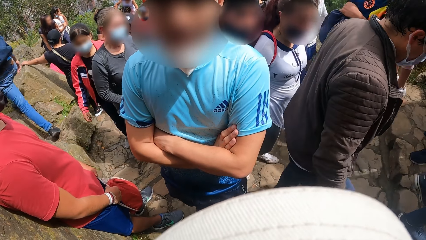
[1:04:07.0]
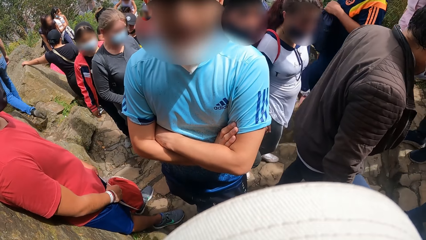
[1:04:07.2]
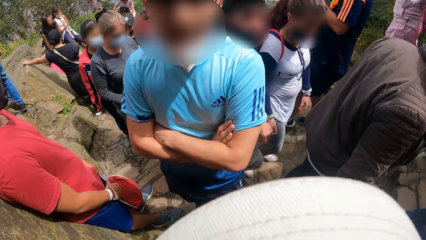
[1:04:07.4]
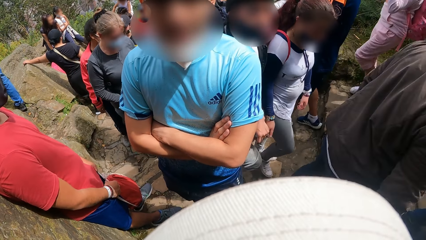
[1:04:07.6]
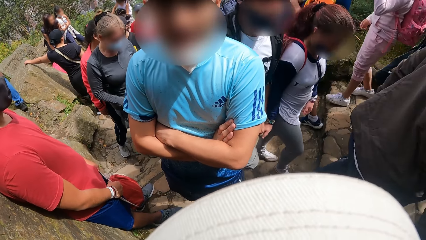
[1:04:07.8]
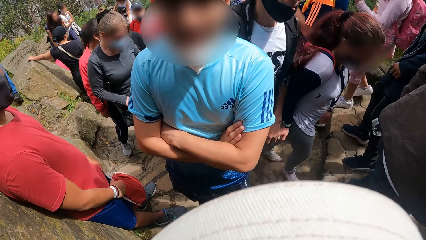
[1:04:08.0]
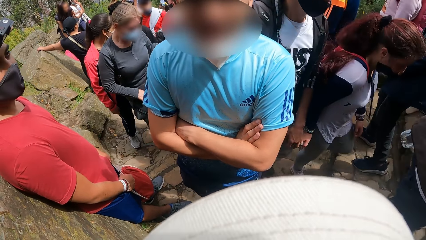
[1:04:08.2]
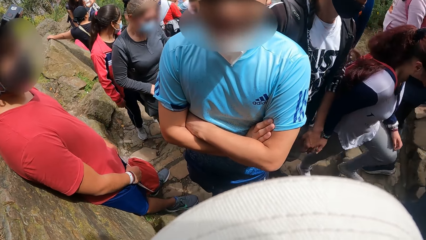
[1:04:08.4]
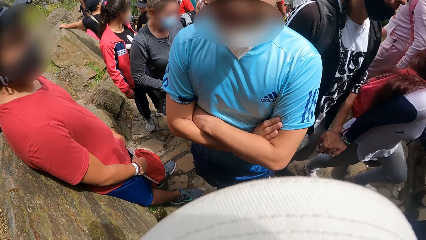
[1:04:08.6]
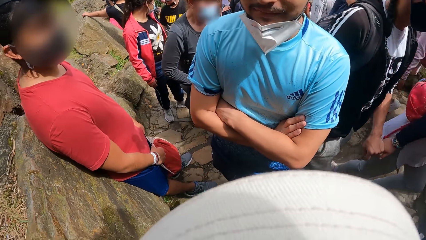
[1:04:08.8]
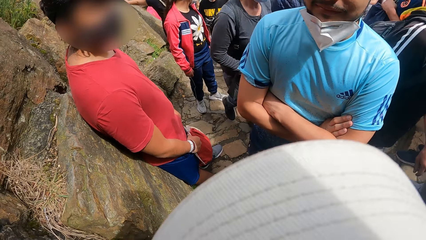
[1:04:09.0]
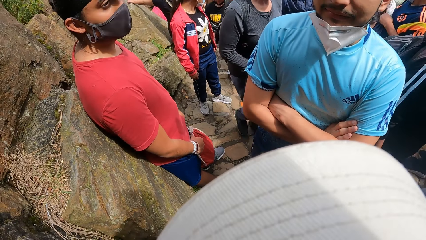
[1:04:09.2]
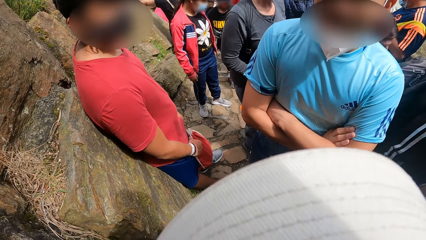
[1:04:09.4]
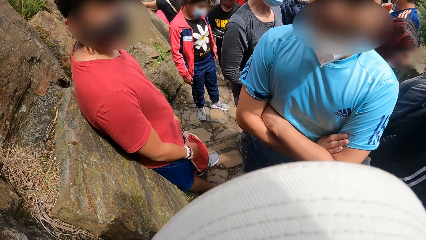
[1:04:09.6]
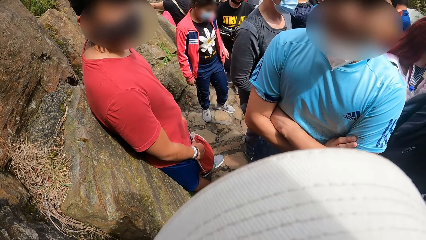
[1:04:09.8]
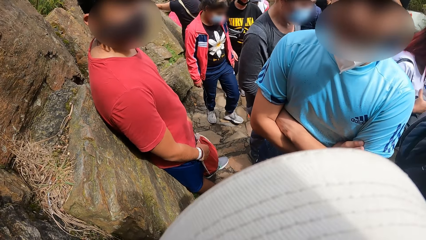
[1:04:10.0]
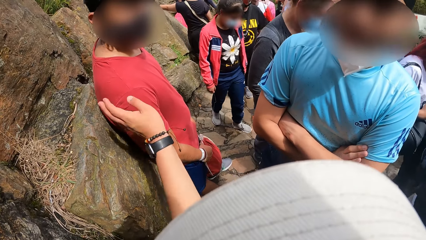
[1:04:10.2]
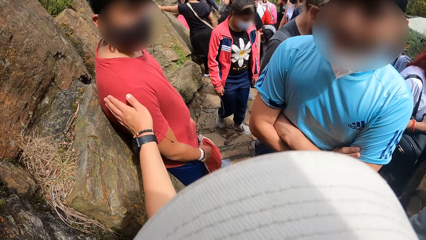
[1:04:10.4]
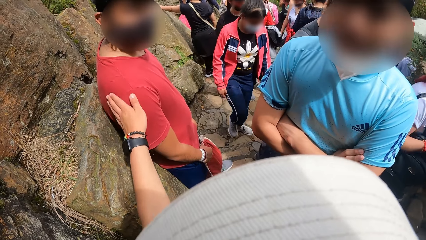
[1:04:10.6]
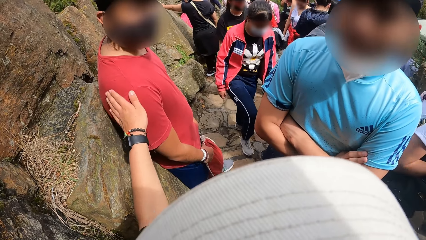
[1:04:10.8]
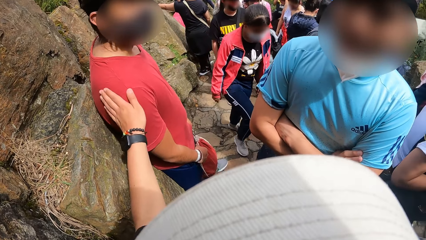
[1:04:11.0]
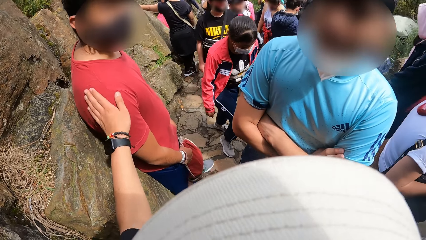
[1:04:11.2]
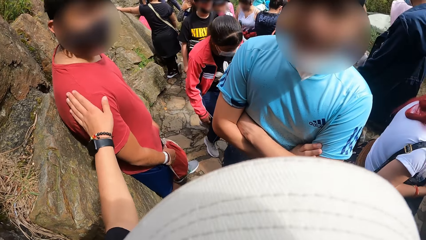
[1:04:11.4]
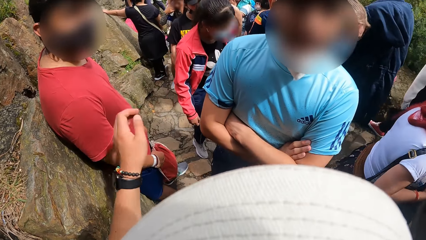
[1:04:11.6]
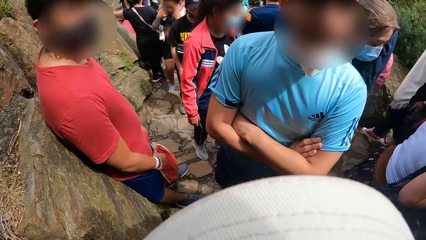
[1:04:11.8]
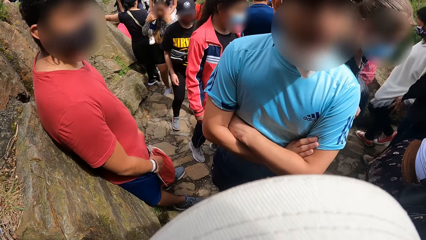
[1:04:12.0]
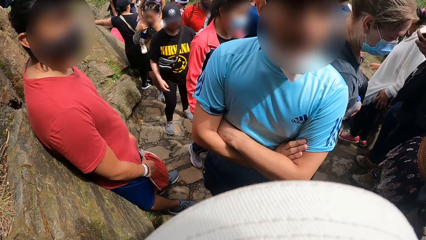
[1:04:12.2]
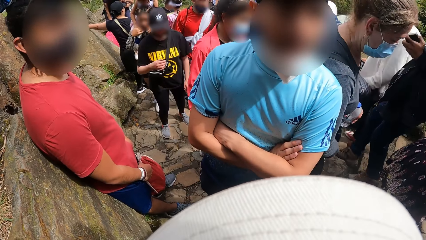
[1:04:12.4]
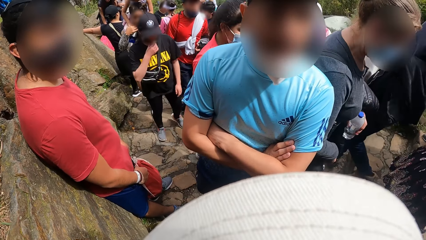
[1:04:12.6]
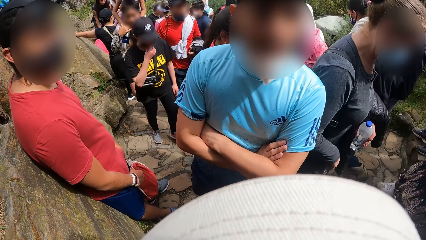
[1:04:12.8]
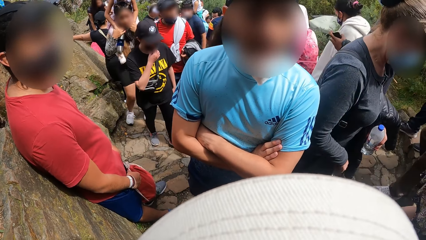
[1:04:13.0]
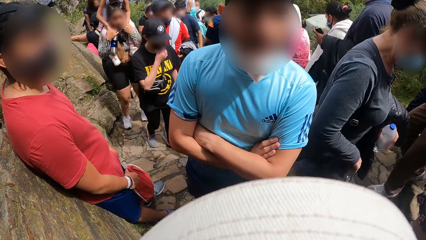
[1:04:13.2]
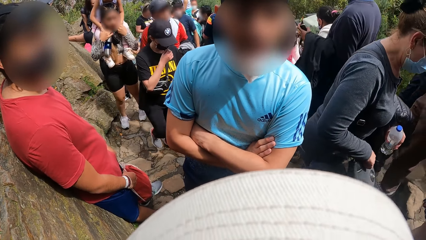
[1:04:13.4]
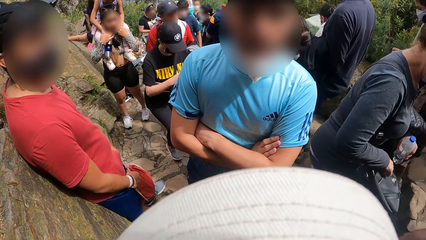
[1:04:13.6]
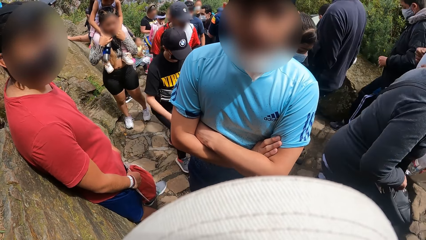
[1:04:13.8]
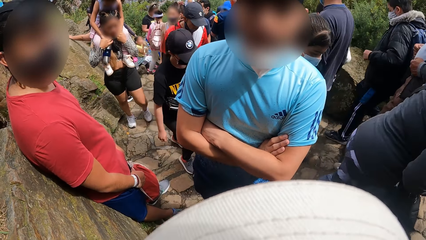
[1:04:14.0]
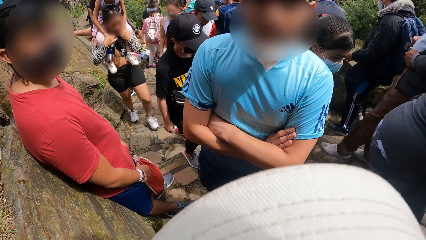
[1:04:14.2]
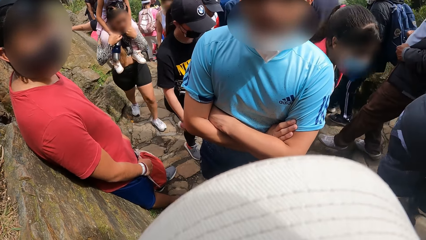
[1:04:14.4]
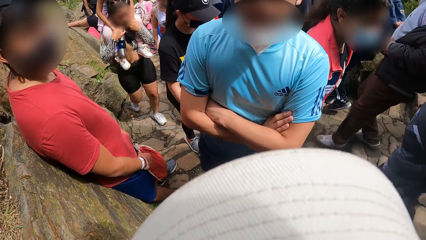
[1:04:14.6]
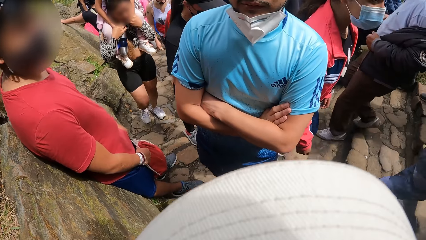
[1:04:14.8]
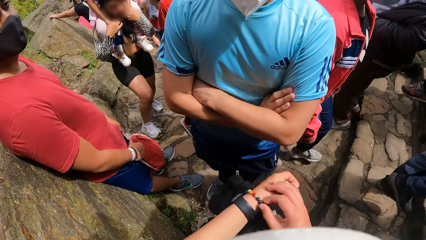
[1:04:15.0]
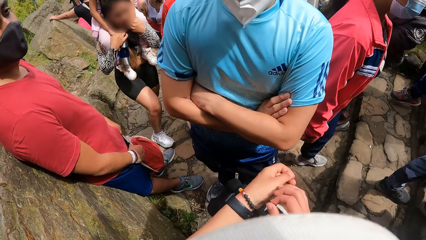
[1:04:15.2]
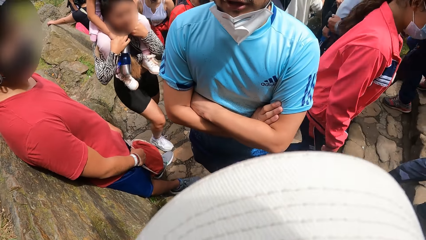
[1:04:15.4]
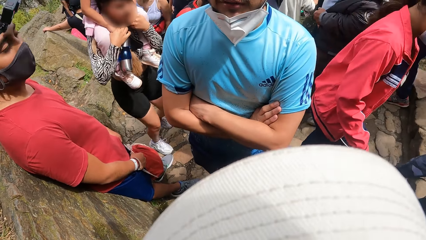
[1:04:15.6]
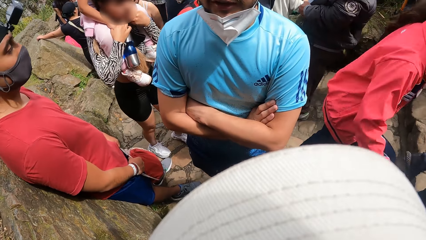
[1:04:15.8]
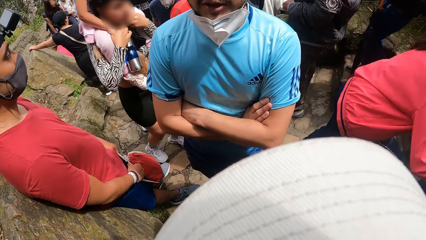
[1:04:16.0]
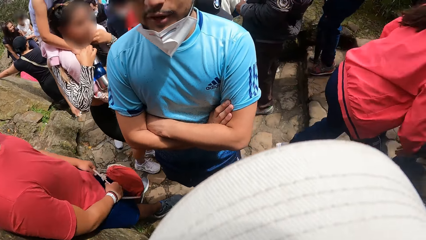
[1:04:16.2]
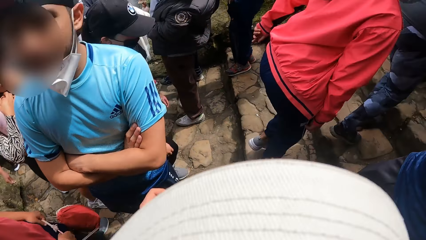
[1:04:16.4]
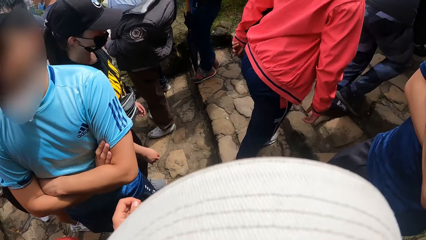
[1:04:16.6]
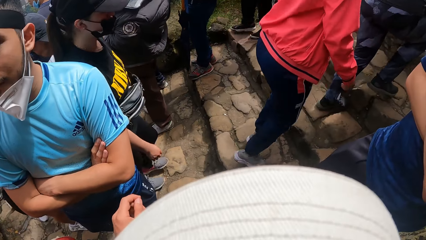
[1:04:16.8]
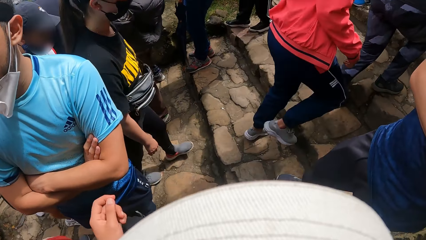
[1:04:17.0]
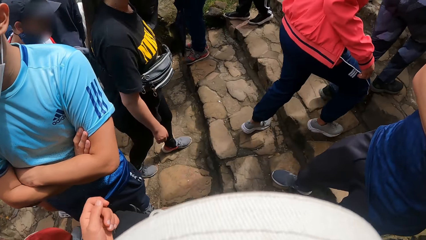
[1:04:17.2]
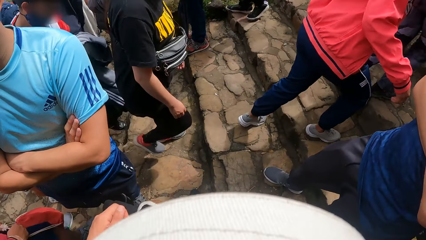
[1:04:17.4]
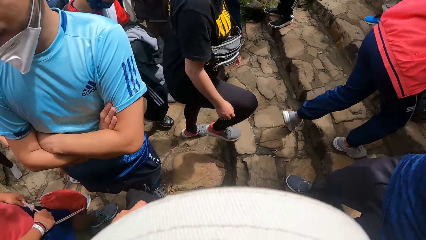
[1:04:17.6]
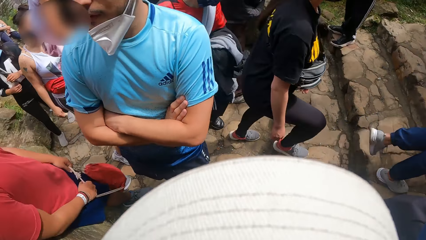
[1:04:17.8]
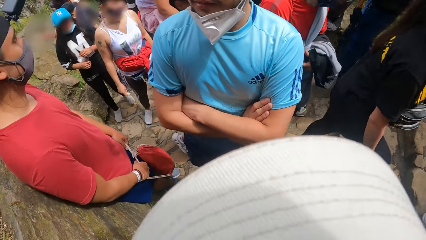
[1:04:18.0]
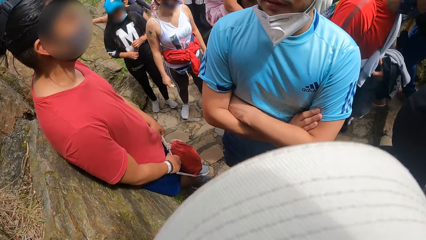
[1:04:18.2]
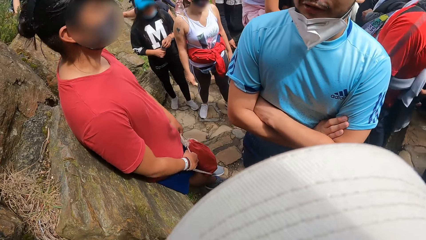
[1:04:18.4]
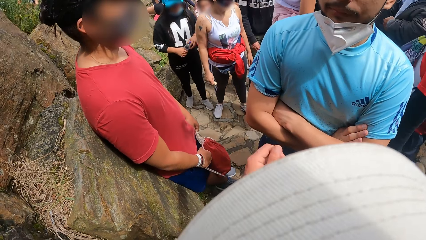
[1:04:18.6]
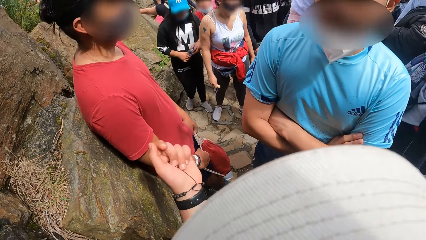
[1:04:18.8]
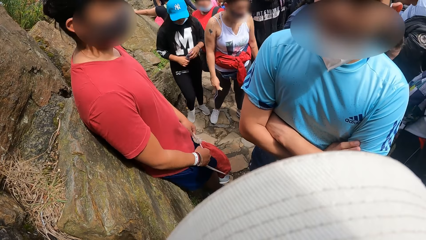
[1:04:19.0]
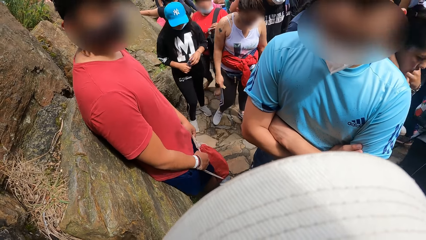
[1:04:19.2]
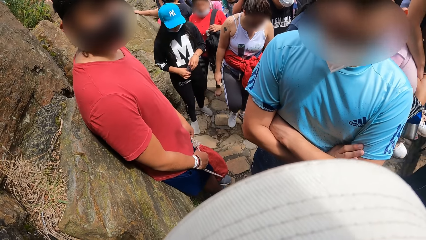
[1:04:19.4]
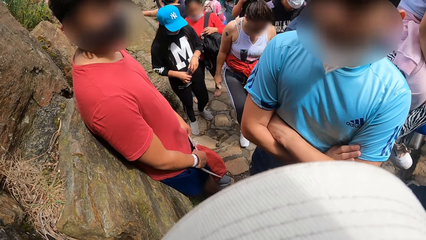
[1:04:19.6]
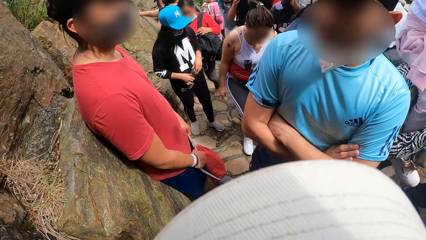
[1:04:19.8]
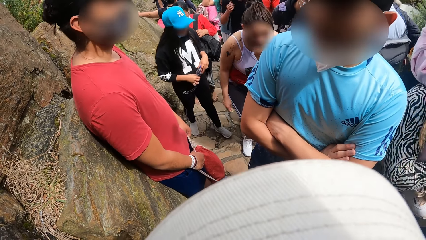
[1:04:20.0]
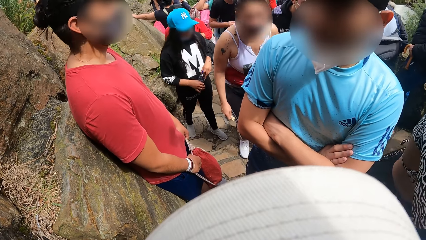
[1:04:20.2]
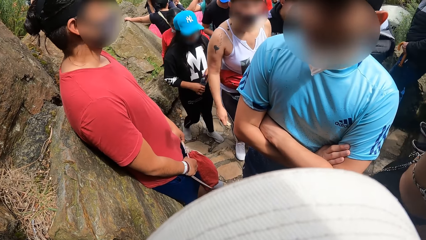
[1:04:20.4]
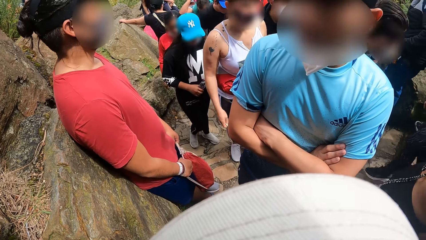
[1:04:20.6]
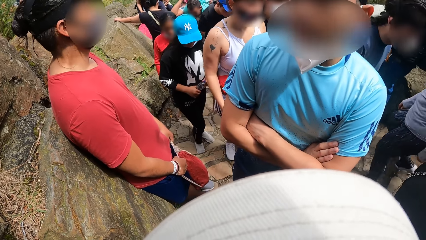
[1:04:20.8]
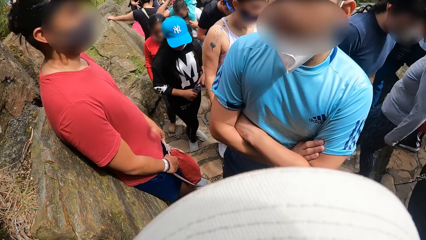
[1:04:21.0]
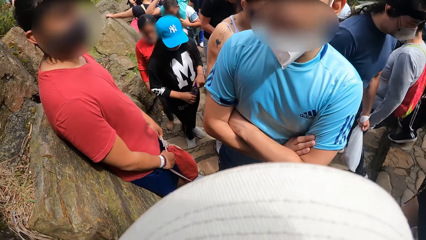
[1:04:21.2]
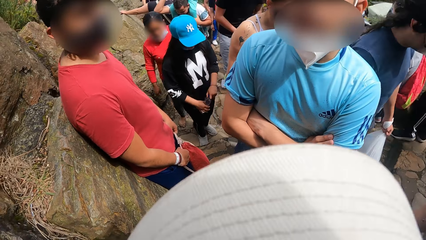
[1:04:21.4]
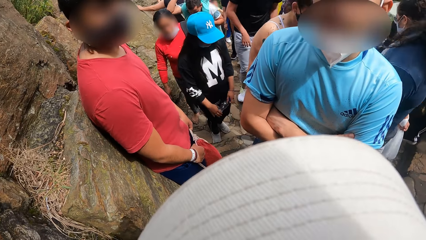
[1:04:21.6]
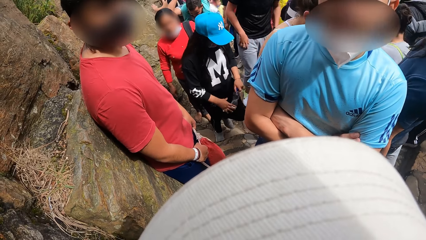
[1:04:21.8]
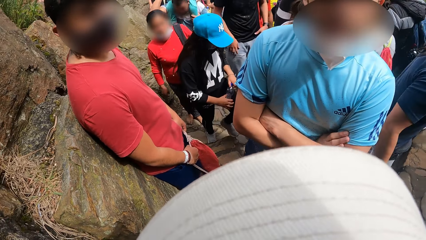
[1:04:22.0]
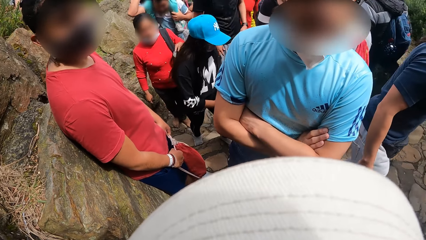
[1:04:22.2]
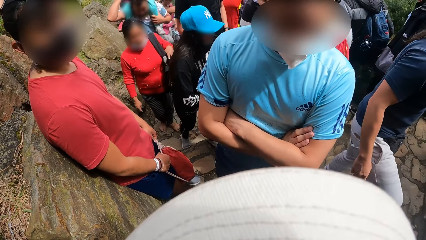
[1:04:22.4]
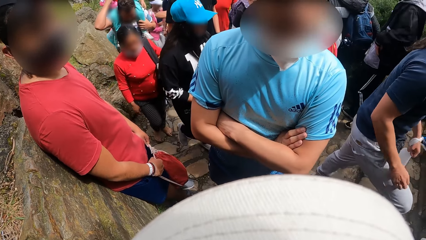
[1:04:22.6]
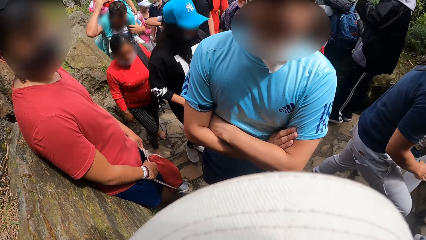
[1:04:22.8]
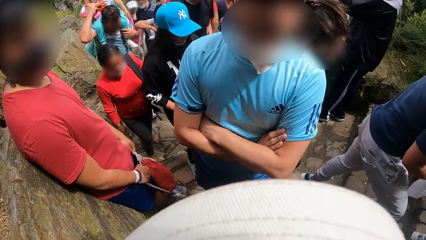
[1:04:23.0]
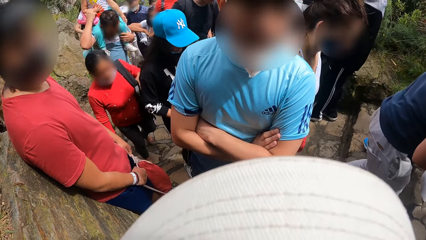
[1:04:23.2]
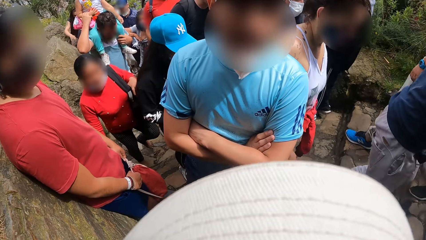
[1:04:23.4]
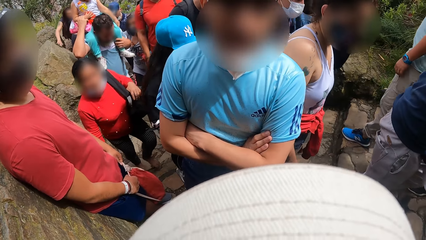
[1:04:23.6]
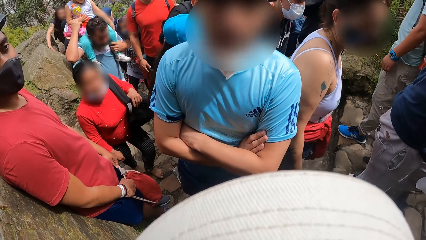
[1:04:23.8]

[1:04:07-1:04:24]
The camera wearer touches a man with his left hand. He gestures out.
